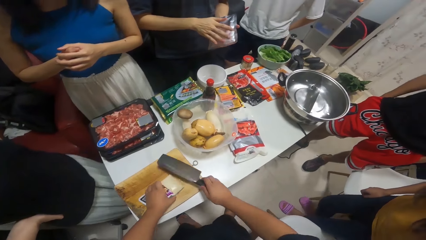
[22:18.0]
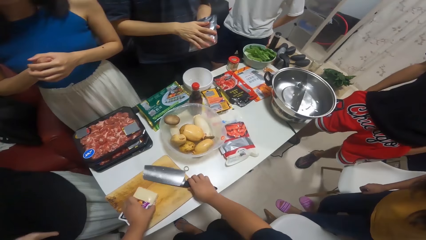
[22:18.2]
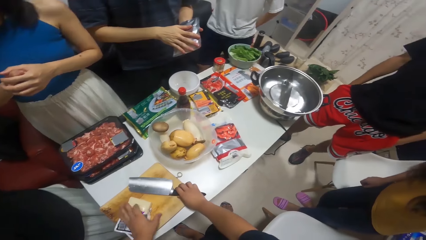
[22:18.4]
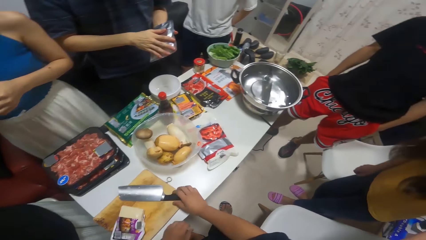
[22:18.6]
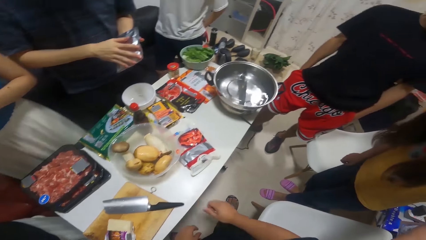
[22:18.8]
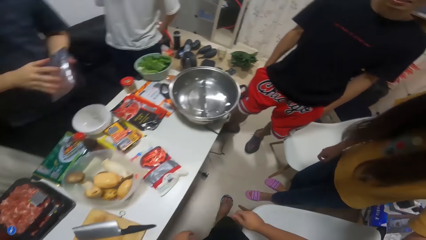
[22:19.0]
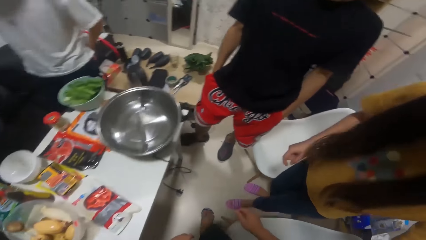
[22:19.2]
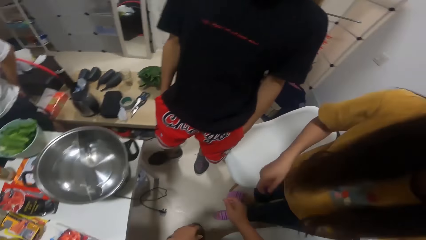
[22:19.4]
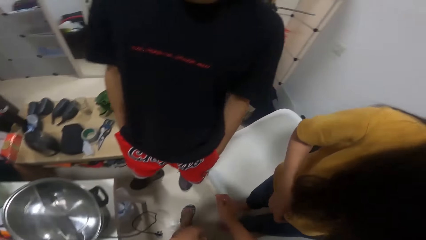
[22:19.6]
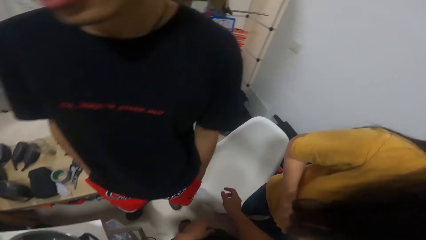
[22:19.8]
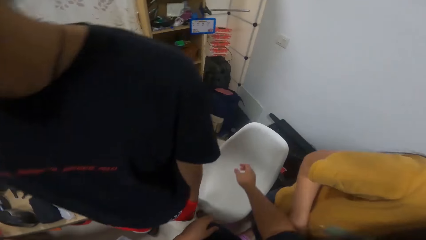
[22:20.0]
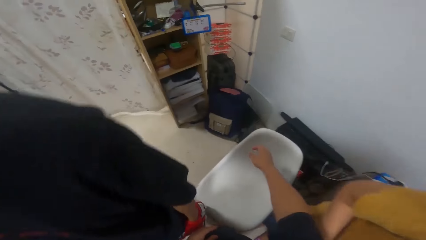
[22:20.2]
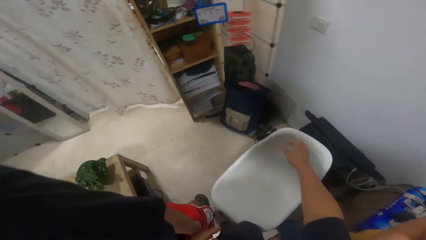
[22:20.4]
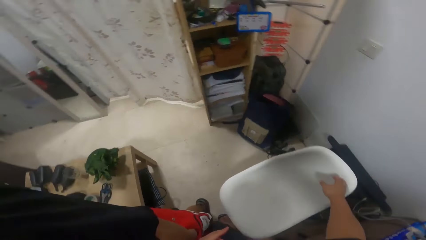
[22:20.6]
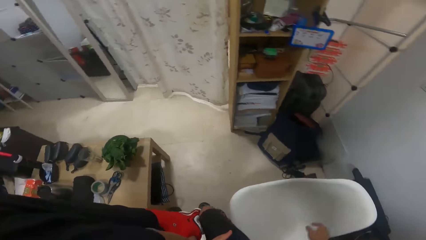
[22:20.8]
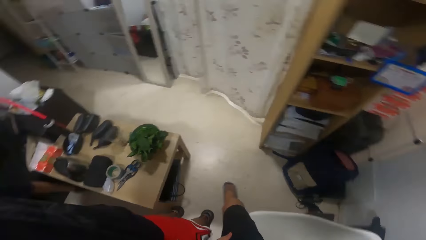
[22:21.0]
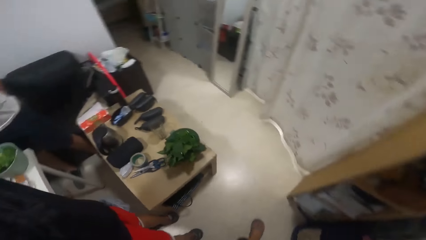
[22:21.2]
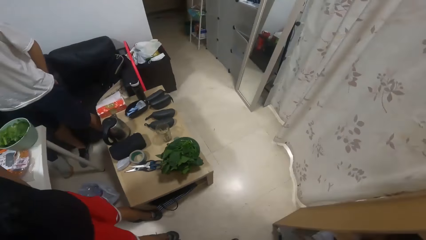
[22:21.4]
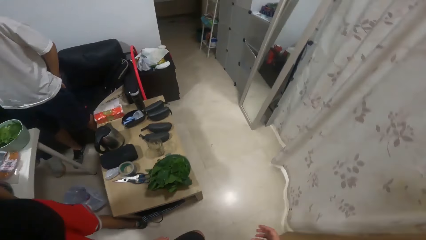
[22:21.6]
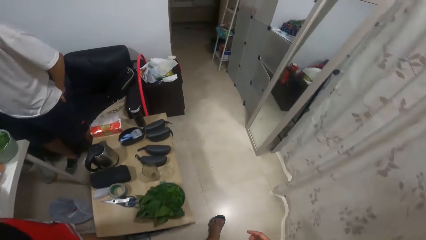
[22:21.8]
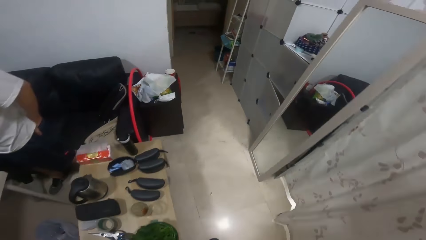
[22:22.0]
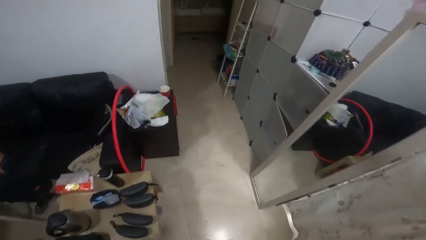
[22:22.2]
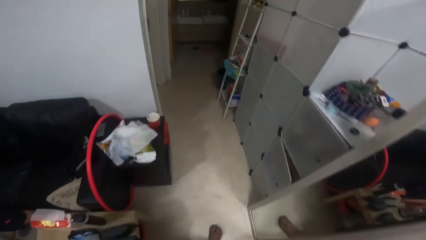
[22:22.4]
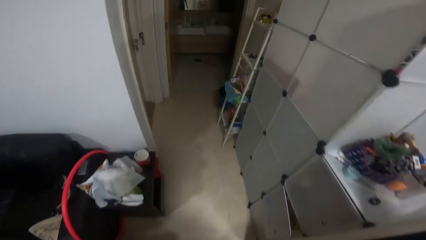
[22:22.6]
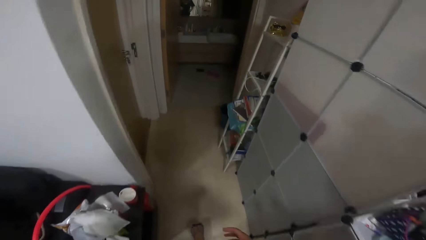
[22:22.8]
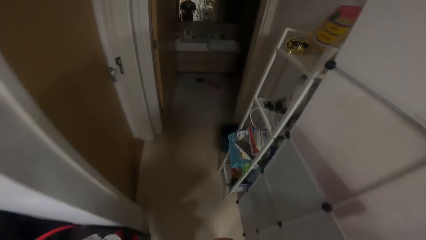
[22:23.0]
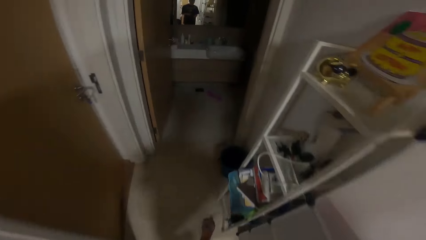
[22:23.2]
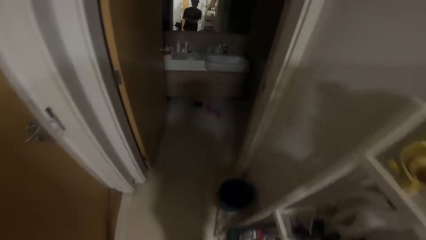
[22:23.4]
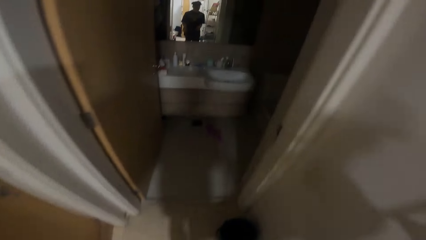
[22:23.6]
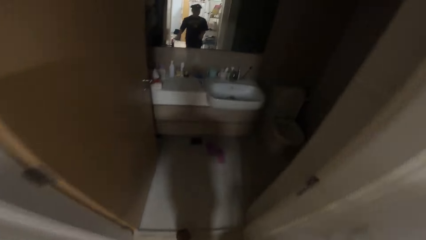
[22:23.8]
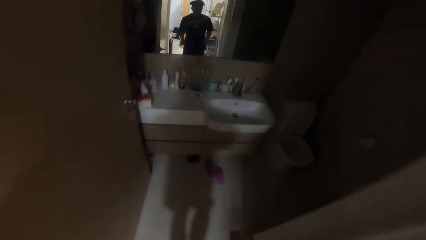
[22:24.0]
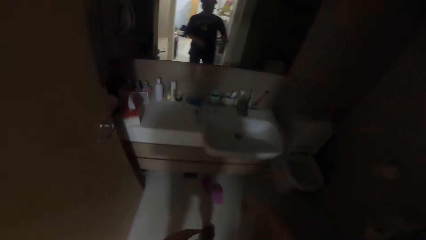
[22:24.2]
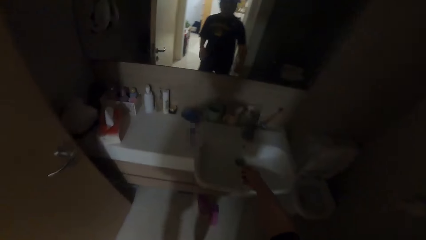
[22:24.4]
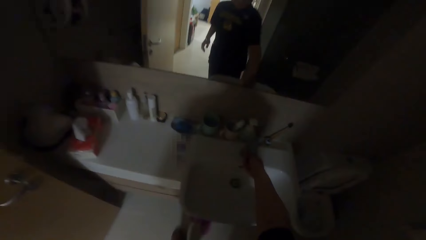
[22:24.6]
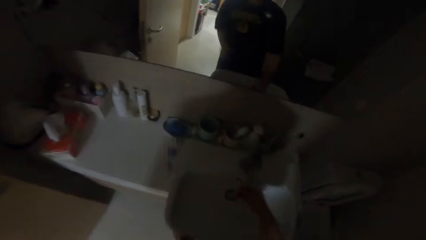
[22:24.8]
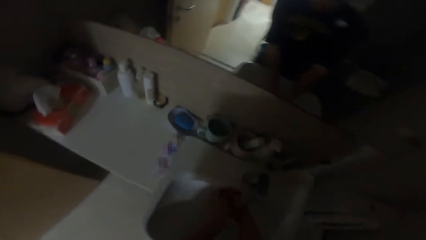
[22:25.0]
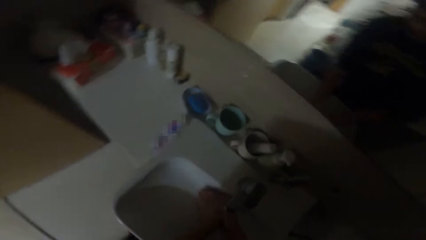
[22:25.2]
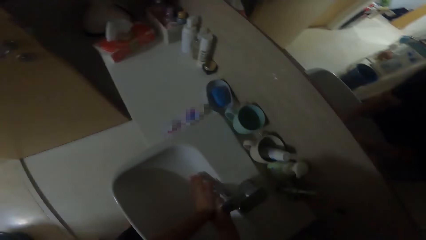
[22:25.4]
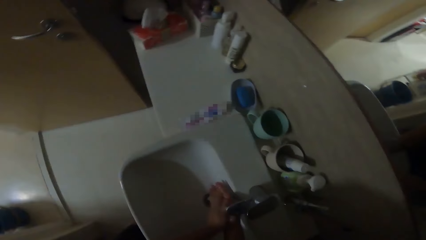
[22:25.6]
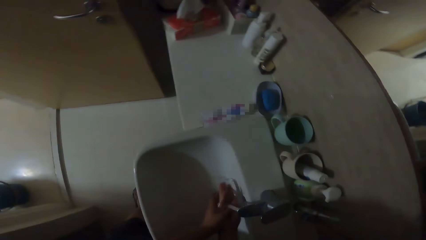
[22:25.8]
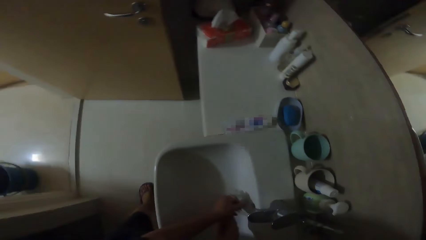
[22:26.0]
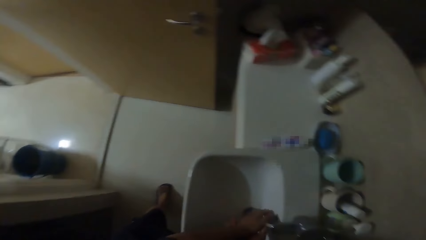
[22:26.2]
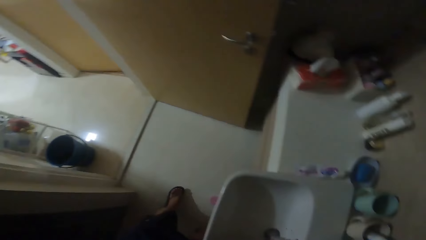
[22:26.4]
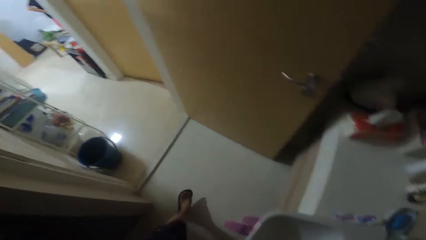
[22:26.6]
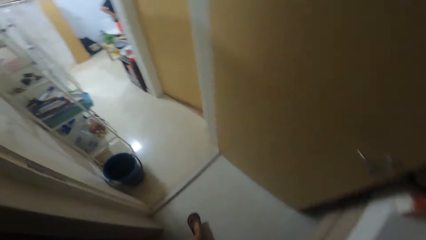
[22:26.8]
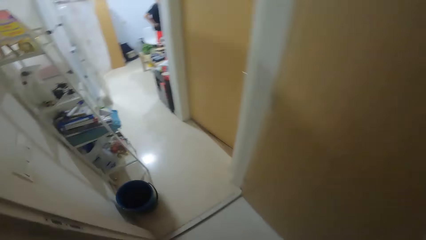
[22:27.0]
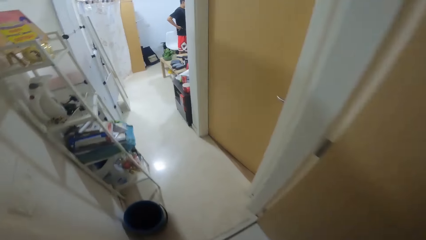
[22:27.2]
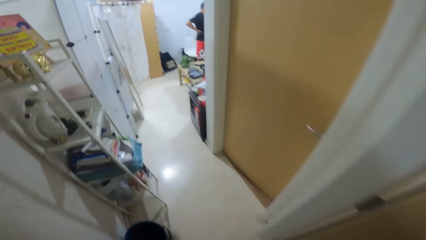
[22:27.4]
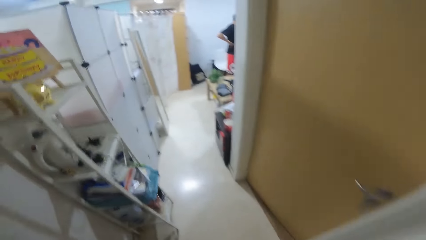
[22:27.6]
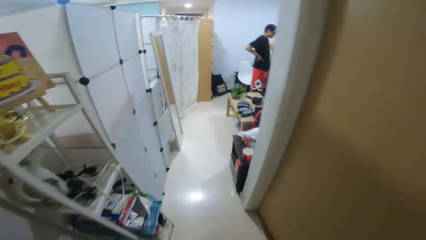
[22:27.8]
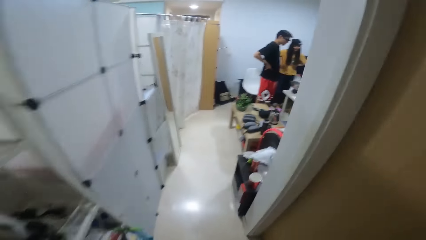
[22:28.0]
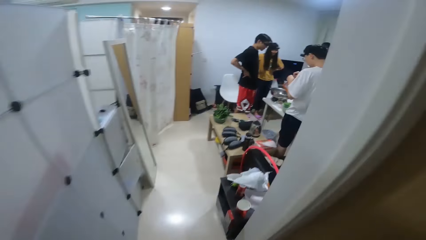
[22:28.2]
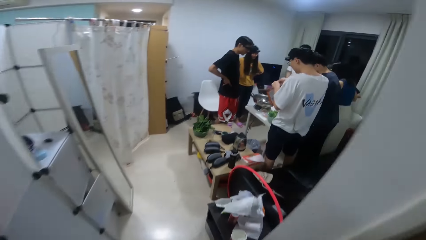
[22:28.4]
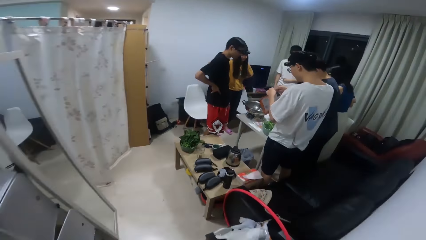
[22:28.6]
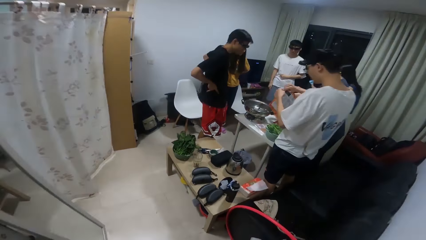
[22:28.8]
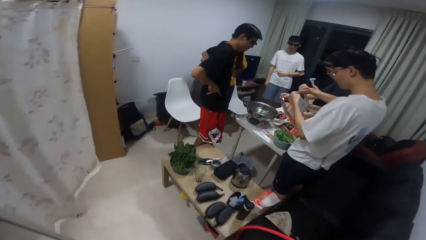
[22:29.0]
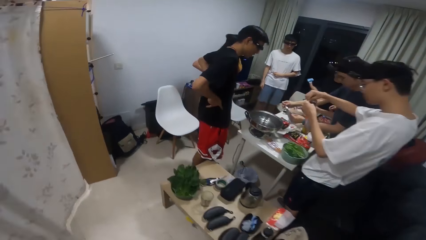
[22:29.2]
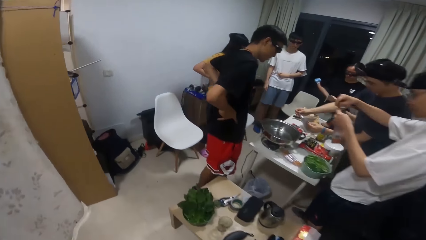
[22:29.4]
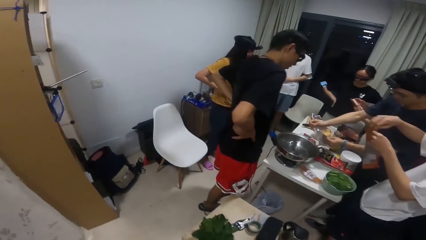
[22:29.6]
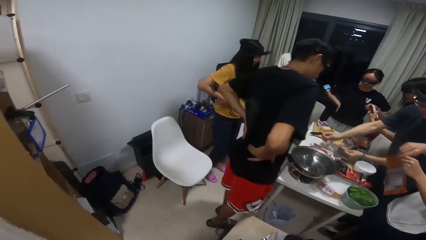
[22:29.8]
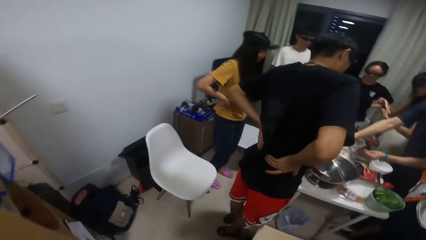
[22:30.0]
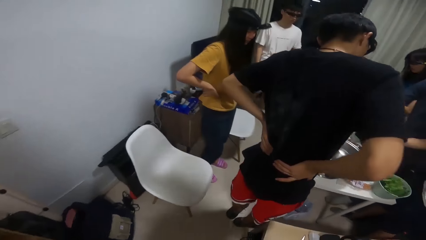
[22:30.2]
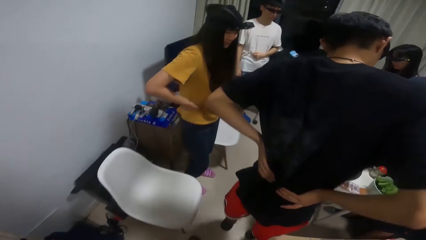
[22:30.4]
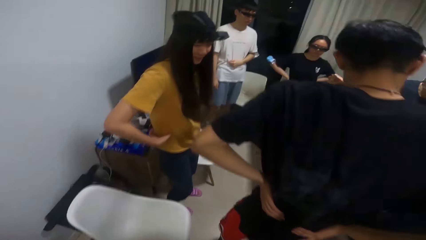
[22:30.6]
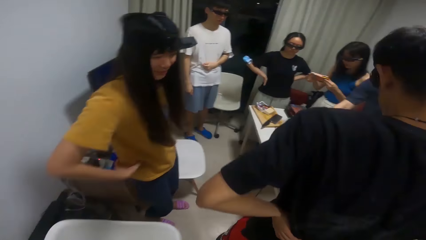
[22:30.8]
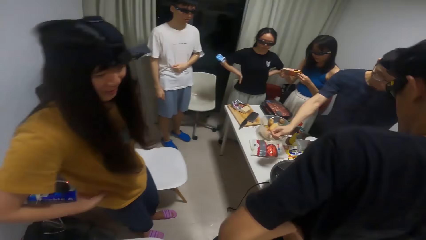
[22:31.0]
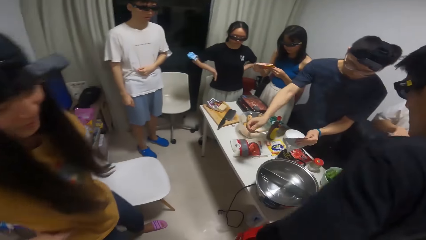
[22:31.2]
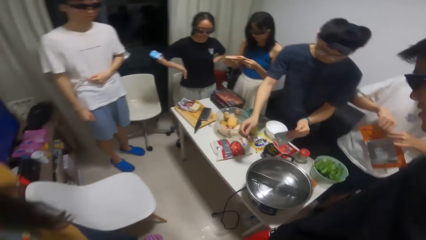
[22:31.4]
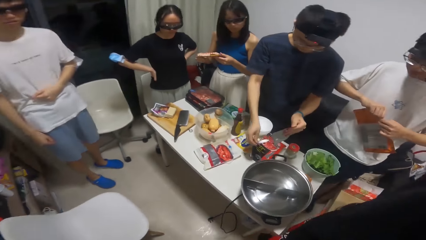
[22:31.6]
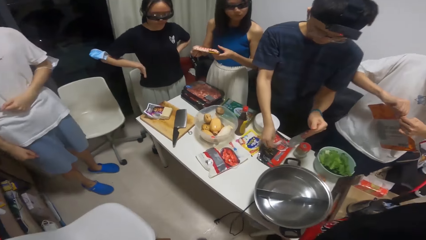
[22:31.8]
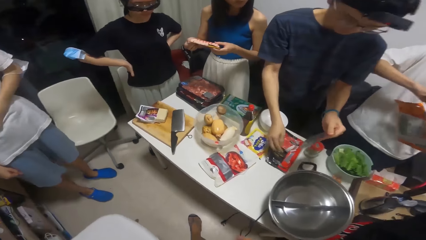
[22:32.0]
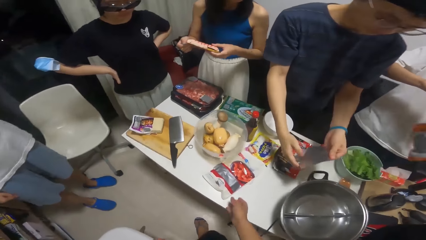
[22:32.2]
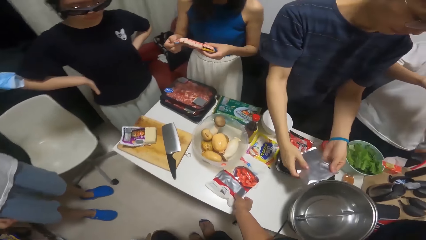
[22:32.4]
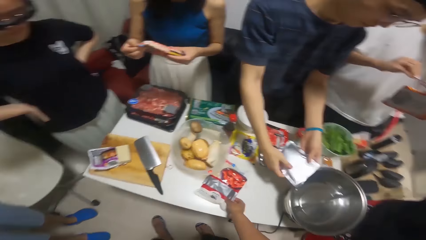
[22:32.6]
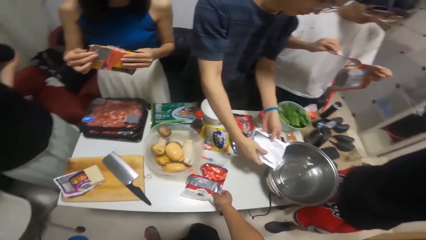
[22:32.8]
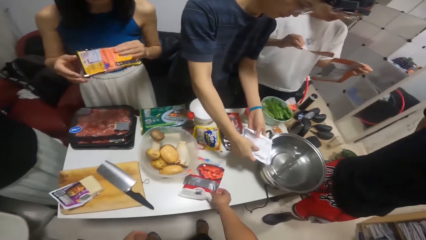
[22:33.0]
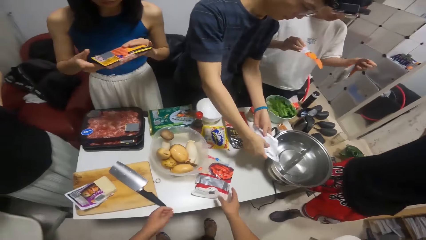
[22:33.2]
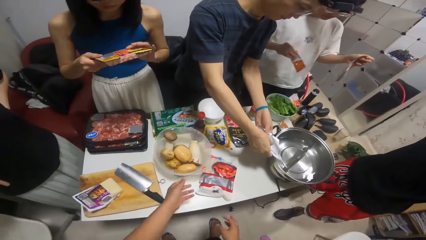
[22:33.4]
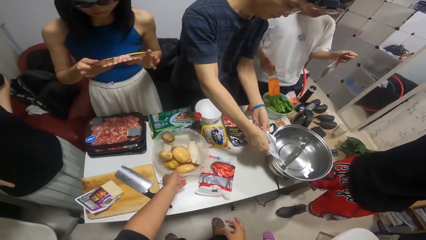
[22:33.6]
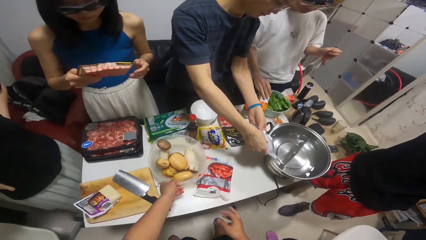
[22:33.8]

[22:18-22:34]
The camera wearer drops the knife in his right hand on the table. He releases his left hand from the seasoning. He walks to the tap. He shifts a chair in the room with his right hand. He opens the tap with his right hand. He washes his hands in the tap. He walks to the room. A man opens a packet of seasoning with his hands. A woman holds the packet of seasoning in her hands. Another man opens the sachet of tomato with his hands. The other man pours the tomato inside the water in the stock pot with his hands.
